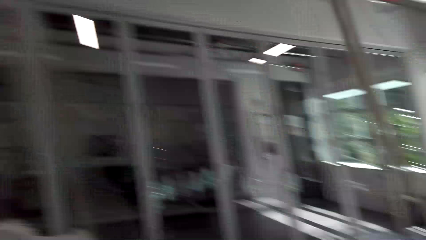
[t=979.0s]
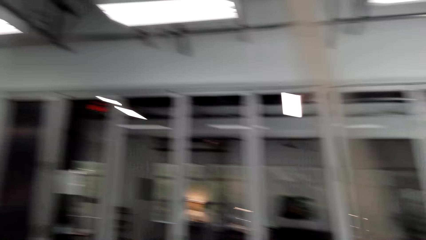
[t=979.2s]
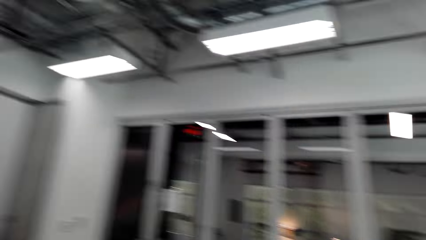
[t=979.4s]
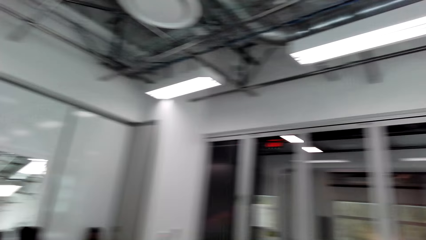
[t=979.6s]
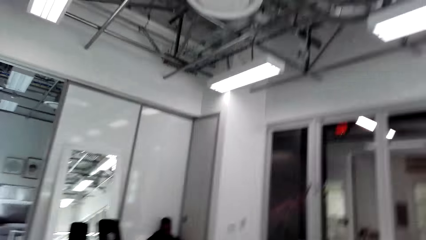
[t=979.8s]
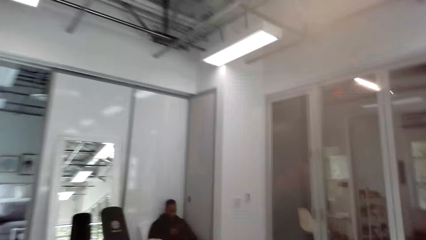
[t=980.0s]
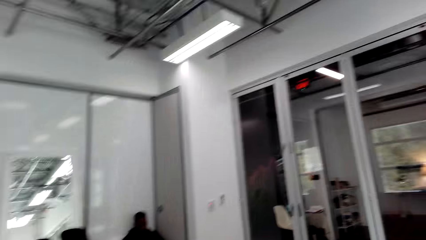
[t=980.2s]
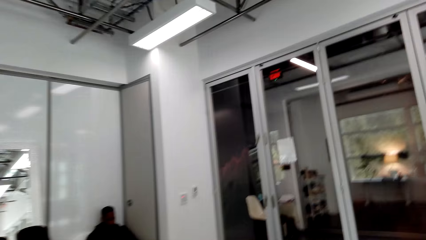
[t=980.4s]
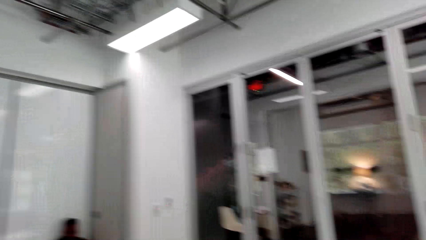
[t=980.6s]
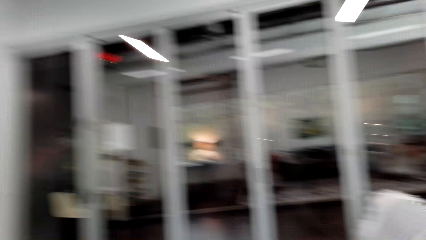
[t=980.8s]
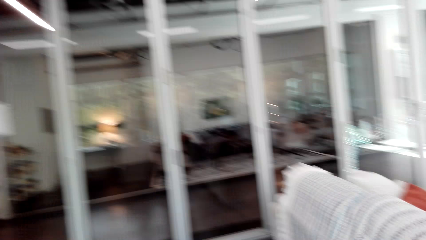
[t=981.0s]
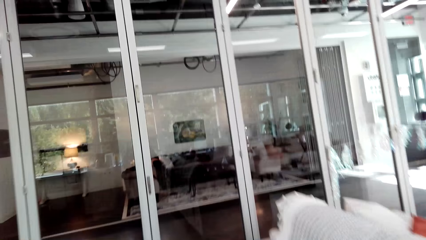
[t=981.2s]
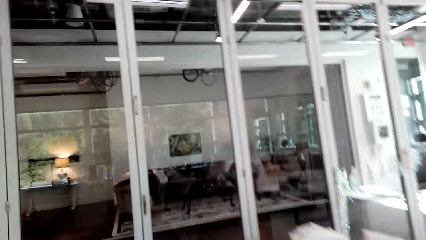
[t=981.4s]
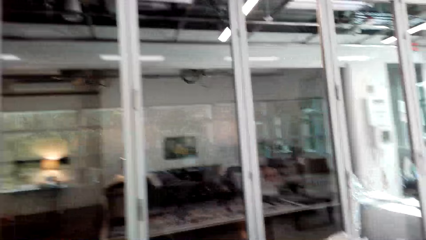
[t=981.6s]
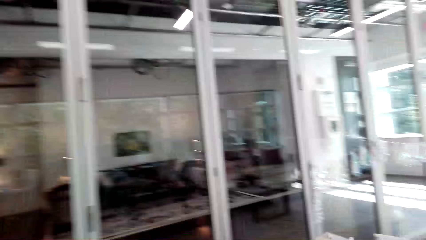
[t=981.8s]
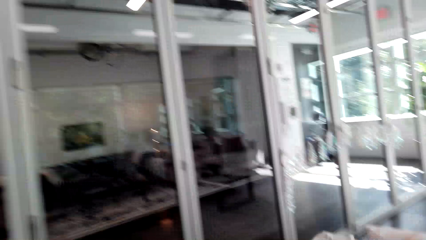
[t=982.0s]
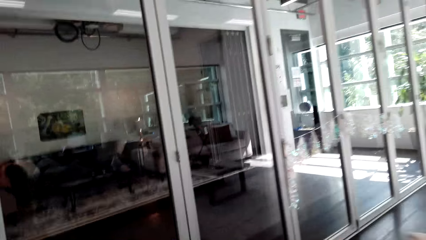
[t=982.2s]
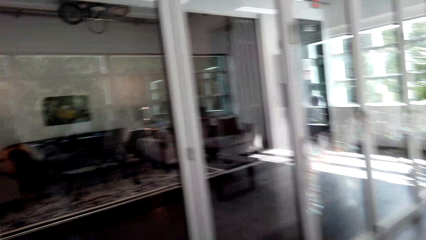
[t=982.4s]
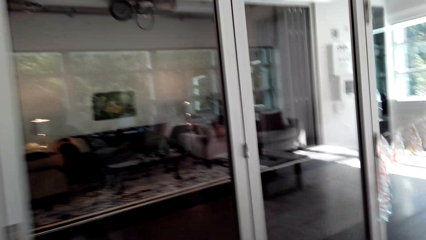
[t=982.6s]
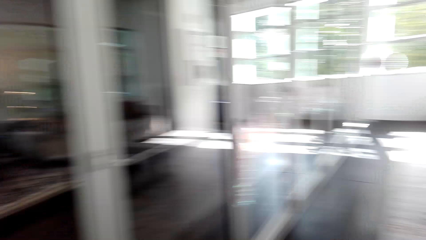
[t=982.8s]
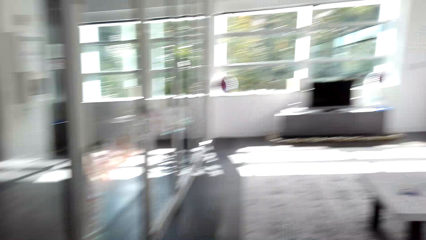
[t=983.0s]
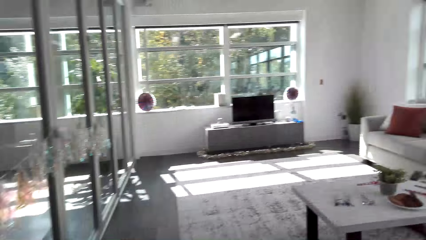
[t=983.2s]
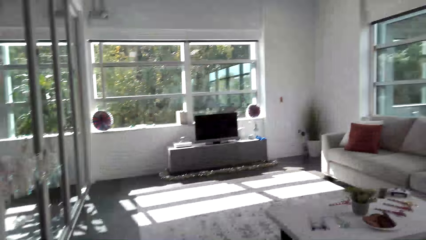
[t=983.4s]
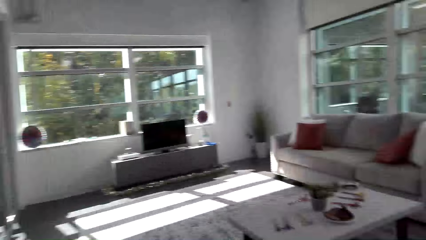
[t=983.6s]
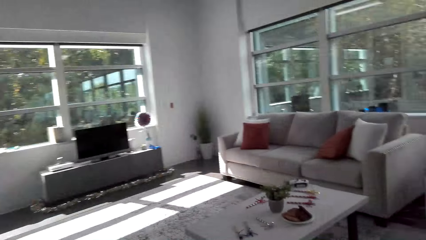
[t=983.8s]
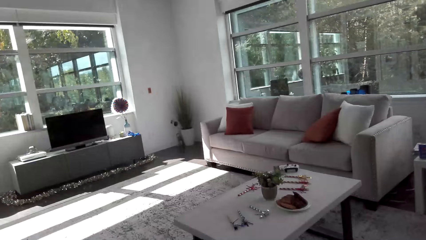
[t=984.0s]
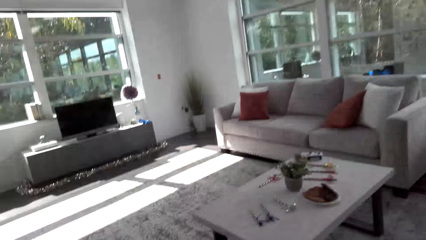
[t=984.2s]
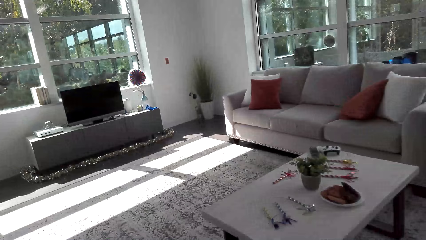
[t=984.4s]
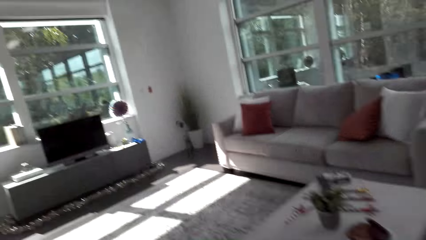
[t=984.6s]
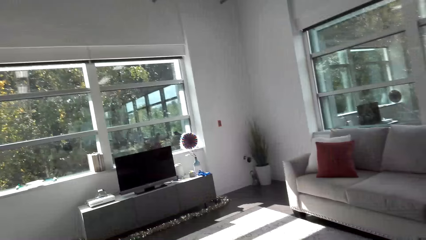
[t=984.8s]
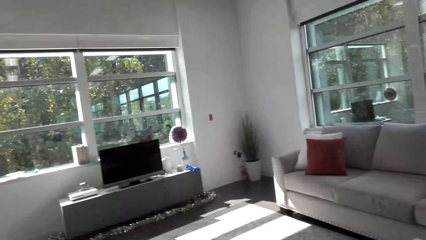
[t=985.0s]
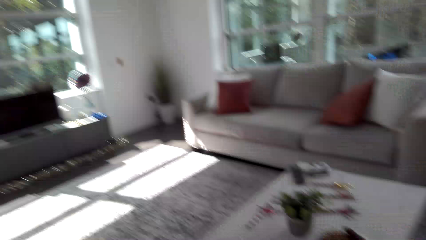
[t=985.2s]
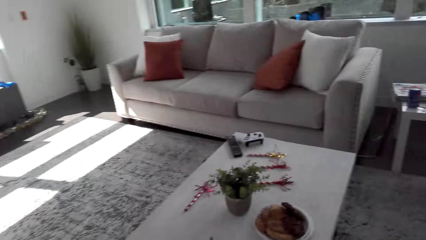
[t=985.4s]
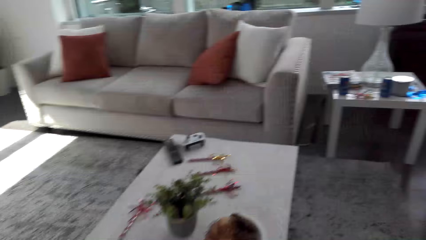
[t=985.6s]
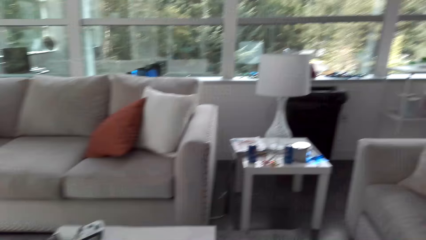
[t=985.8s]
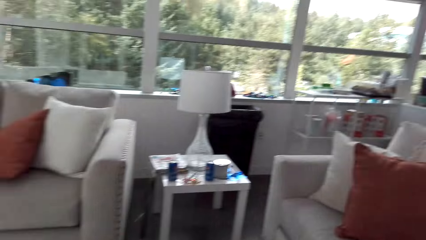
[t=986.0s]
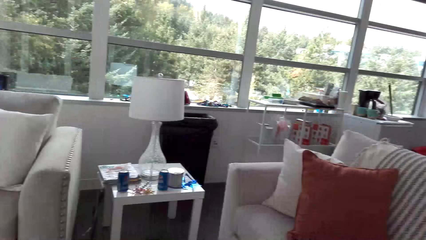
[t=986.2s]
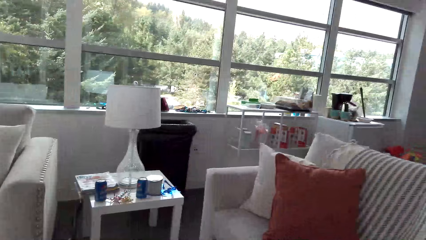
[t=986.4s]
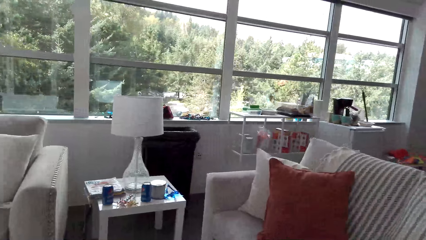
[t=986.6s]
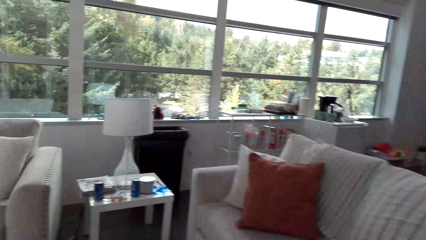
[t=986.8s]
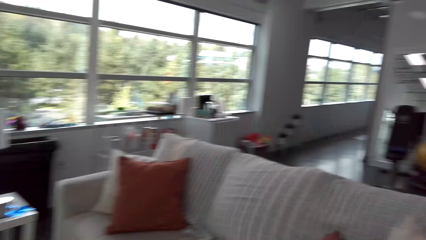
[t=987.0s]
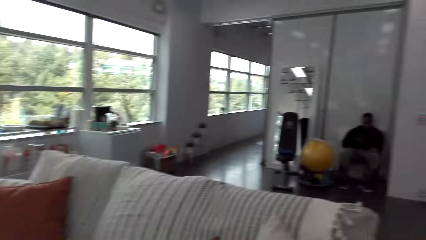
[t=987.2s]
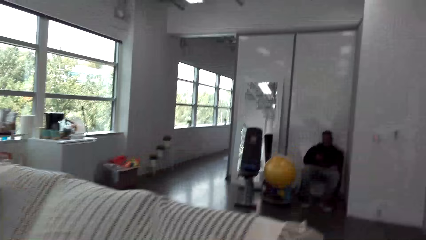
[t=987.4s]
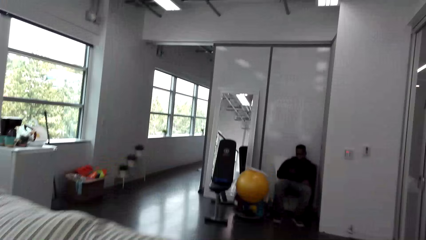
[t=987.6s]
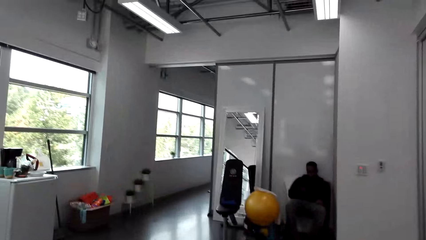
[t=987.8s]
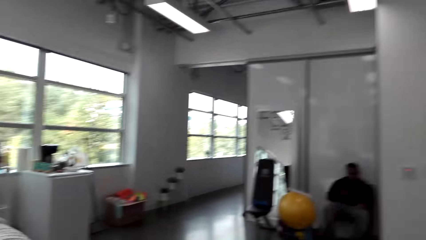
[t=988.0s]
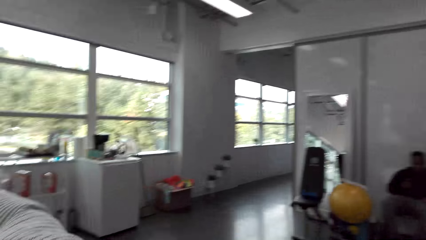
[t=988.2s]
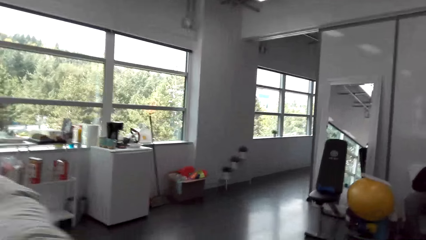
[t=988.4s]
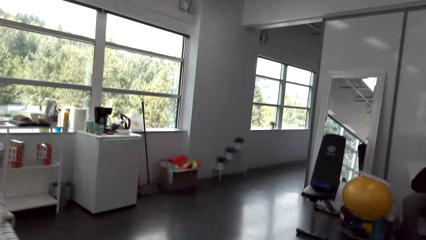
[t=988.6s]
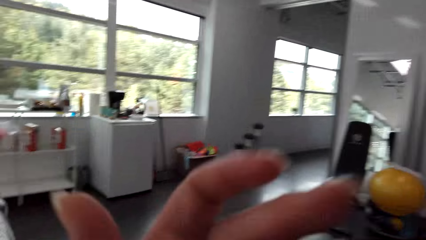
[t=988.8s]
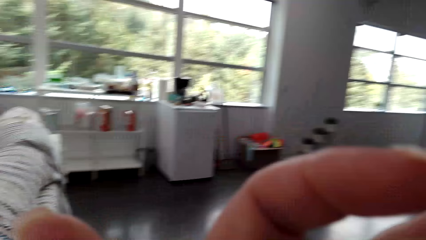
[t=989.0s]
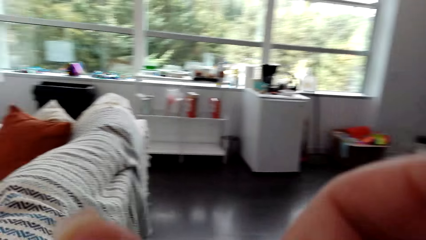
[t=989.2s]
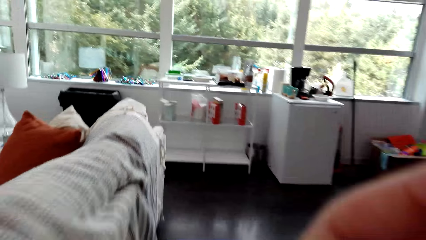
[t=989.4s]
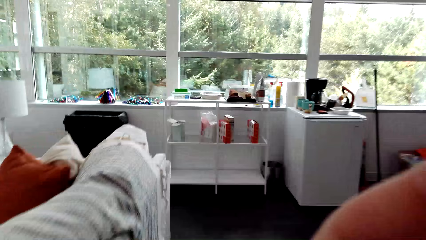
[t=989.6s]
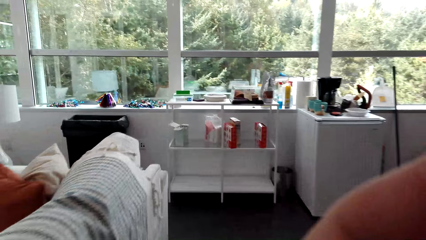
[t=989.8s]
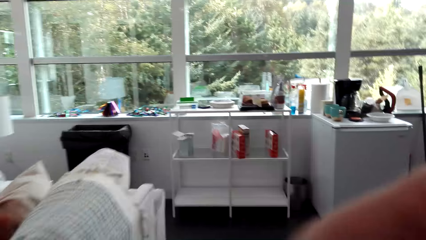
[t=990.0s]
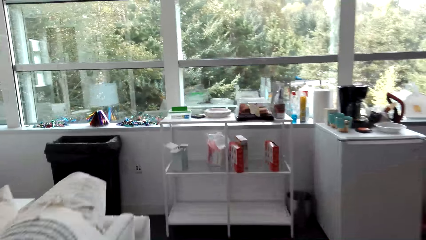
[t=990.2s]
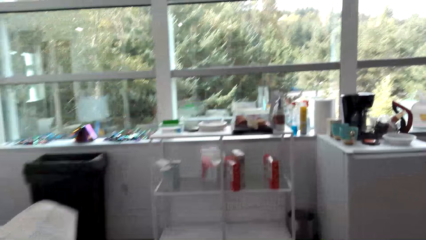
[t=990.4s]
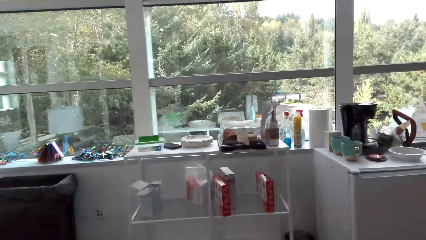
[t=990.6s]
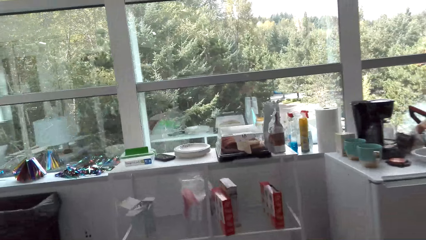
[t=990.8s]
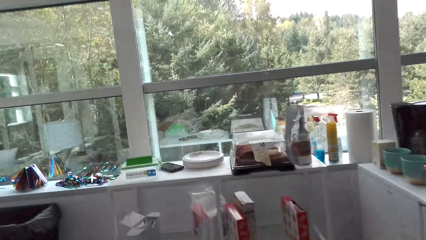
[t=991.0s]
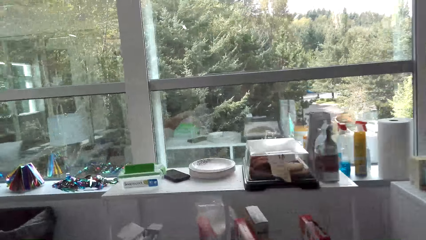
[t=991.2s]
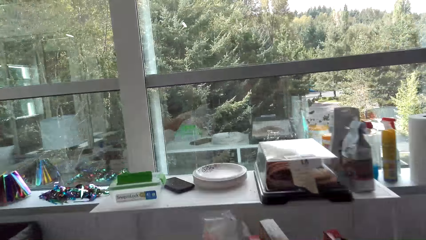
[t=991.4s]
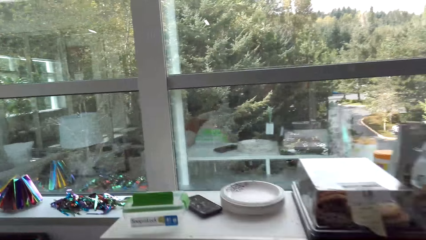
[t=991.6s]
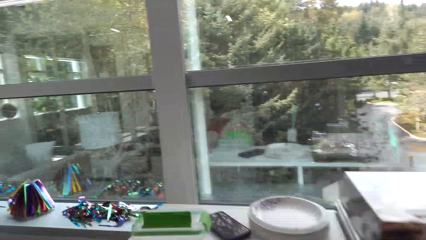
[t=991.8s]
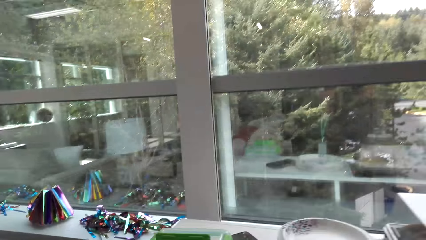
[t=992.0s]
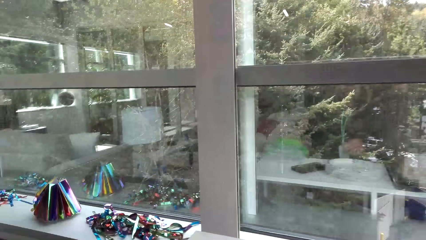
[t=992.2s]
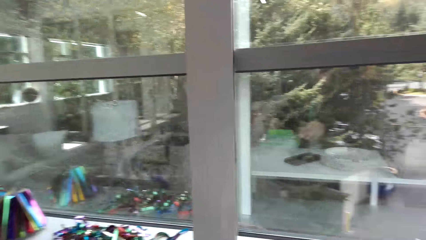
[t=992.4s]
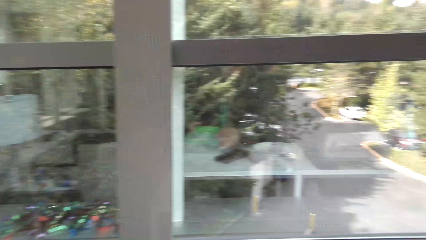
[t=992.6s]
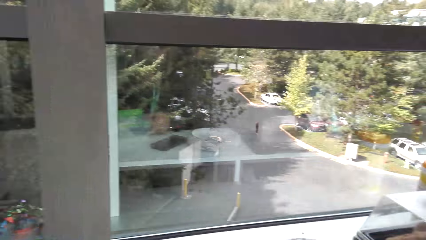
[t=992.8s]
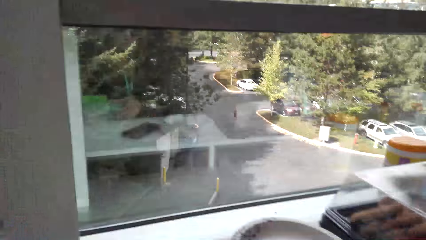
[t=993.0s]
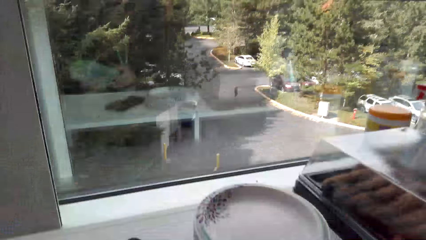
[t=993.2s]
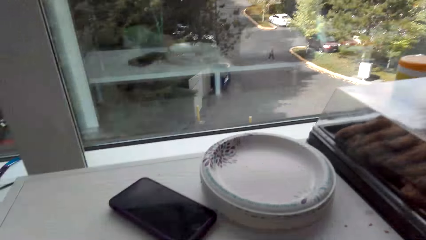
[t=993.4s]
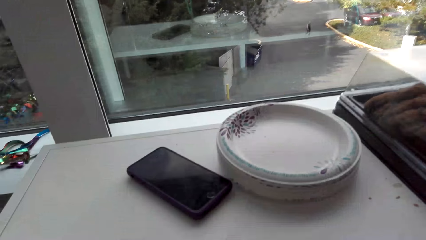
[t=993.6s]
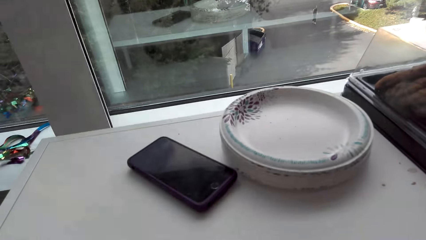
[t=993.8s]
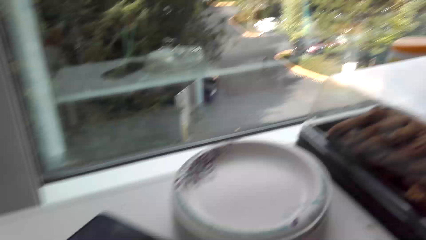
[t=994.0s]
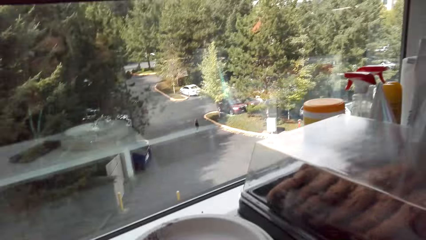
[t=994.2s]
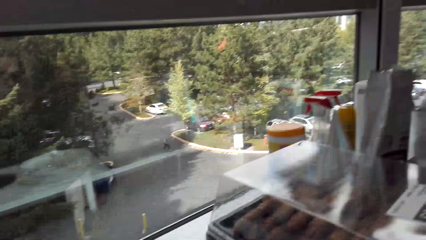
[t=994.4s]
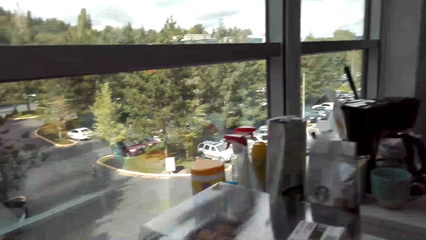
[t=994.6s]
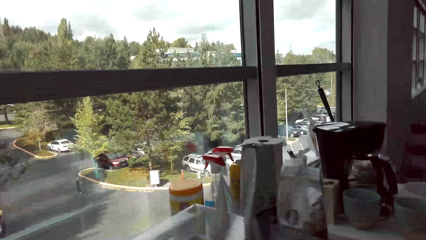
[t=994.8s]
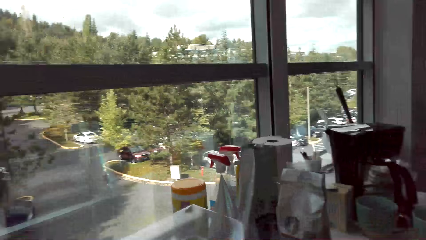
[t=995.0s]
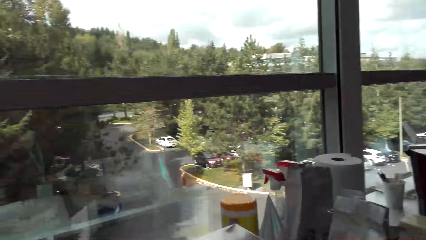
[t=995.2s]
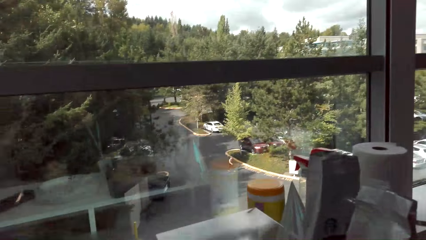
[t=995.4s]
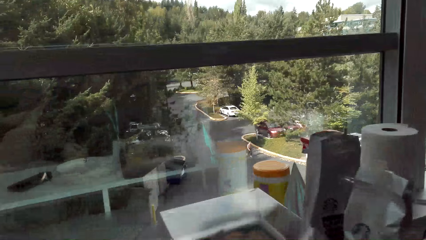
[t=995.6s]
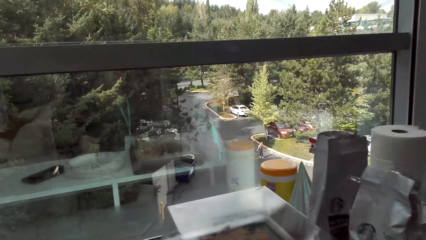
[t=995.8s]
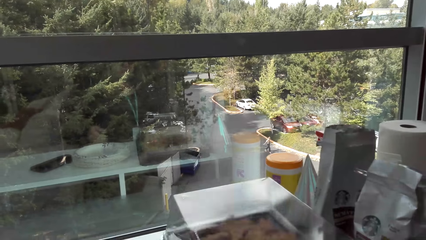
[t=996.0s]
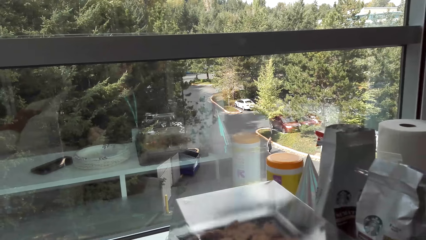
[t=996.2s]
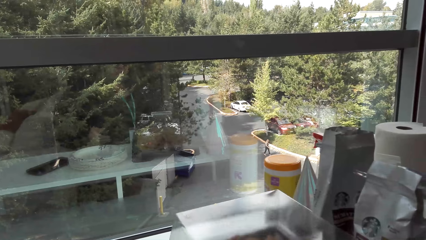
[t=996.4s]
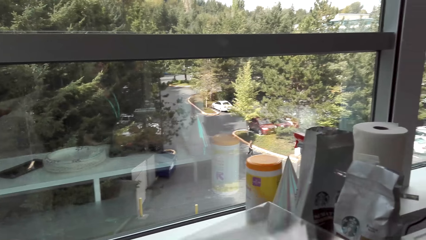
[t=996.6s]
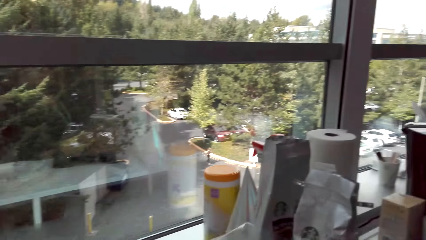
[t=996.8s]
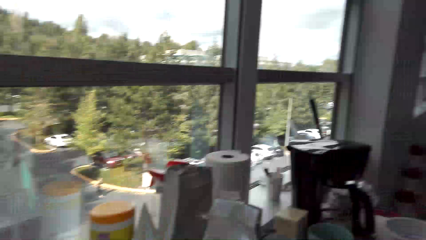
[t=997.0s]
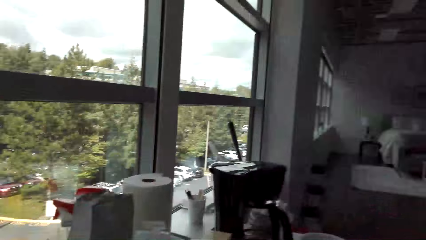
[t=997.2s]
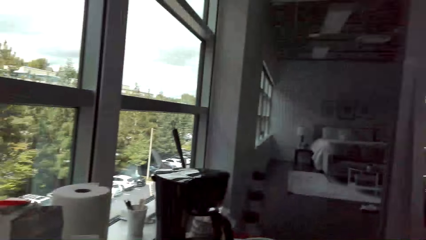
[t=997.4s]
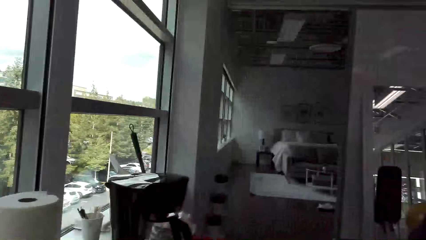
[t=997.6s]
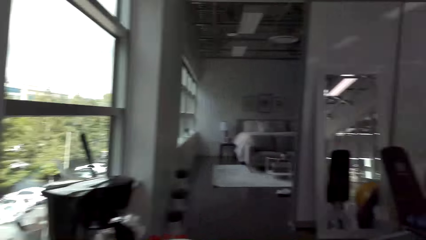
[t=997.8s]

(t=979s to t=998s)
The camera wearer walks around the room. They touch the camera. They take a tray of cookies.
